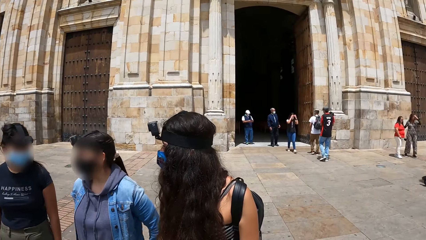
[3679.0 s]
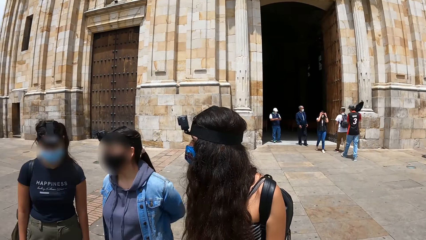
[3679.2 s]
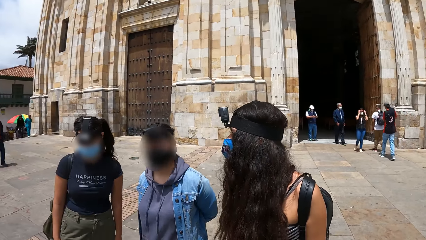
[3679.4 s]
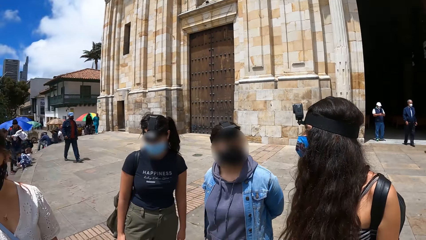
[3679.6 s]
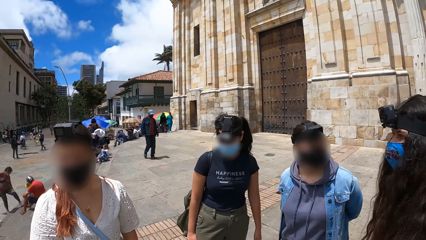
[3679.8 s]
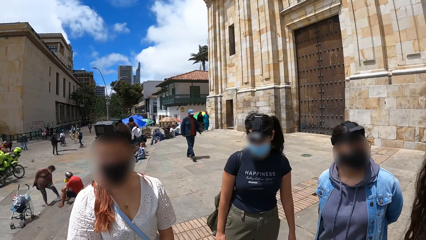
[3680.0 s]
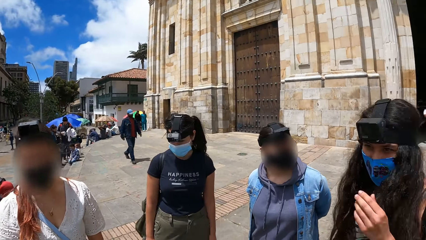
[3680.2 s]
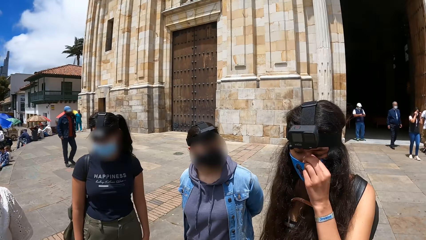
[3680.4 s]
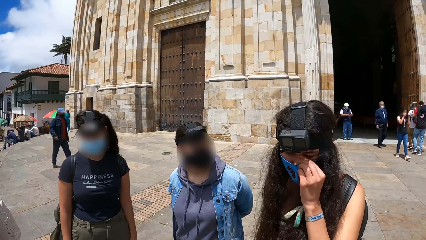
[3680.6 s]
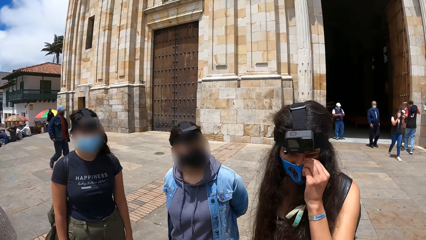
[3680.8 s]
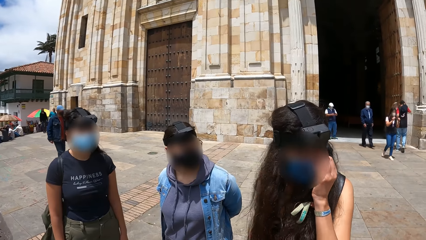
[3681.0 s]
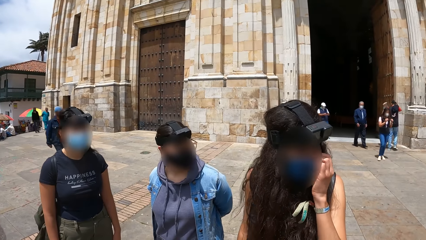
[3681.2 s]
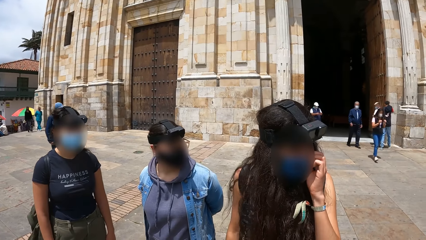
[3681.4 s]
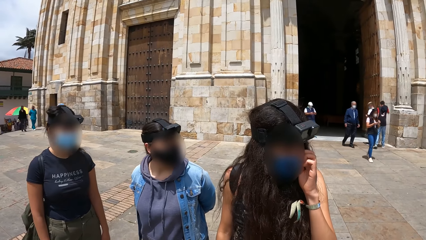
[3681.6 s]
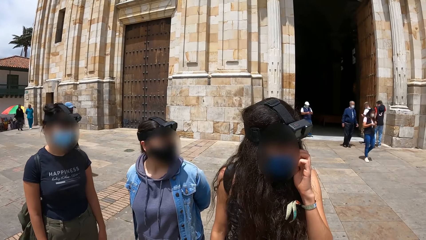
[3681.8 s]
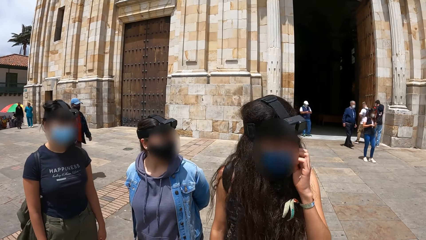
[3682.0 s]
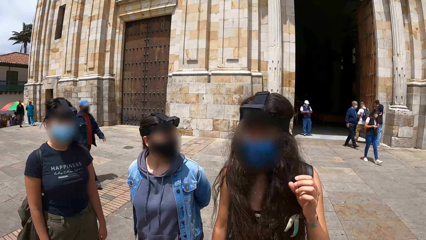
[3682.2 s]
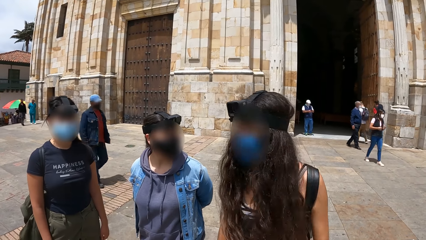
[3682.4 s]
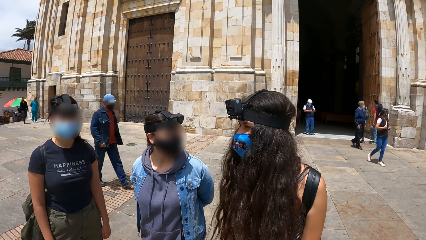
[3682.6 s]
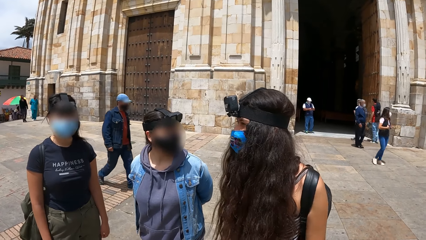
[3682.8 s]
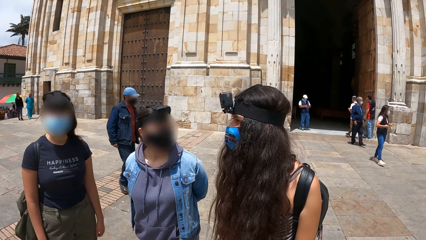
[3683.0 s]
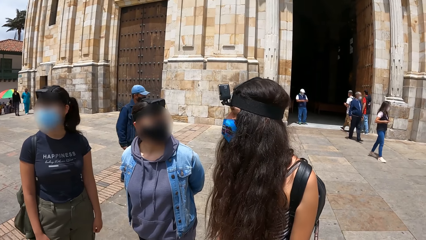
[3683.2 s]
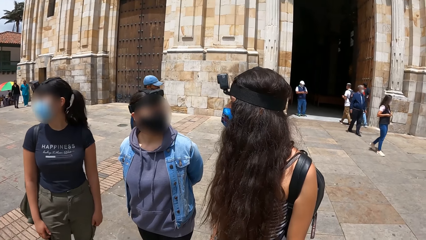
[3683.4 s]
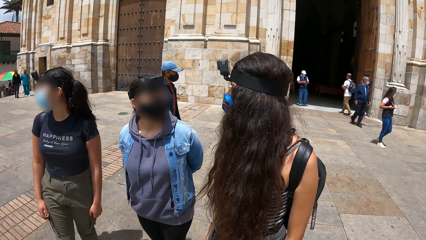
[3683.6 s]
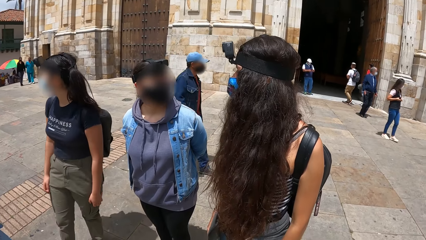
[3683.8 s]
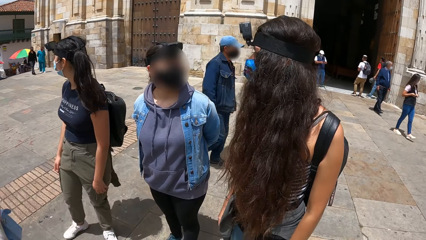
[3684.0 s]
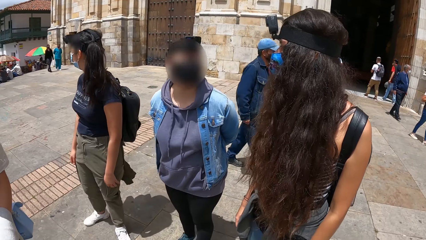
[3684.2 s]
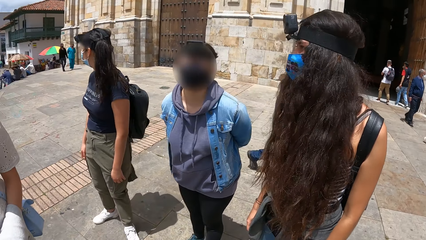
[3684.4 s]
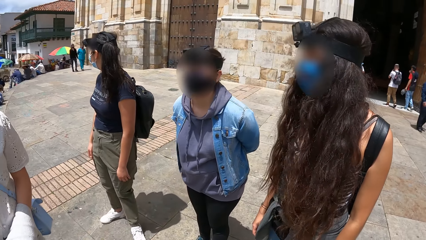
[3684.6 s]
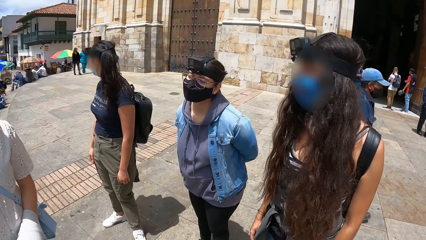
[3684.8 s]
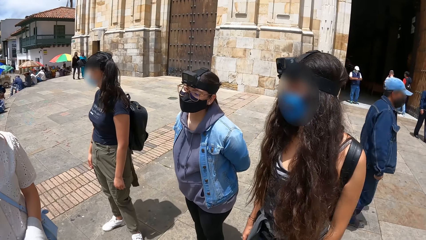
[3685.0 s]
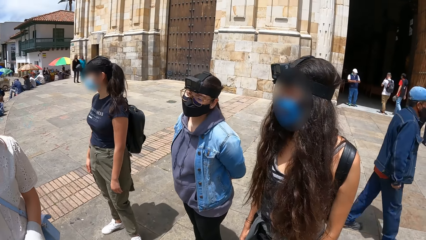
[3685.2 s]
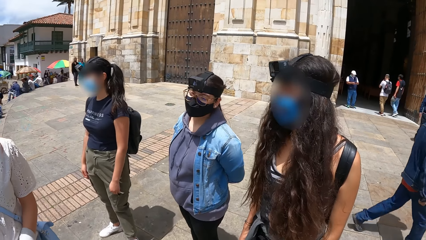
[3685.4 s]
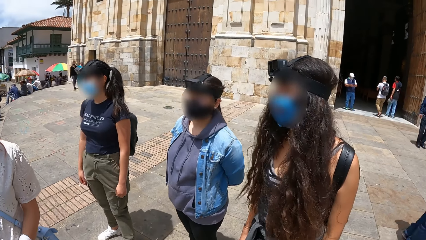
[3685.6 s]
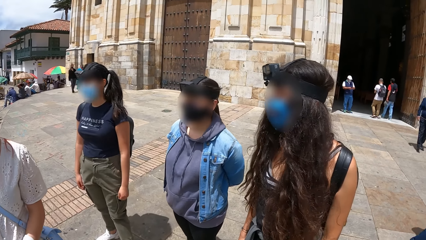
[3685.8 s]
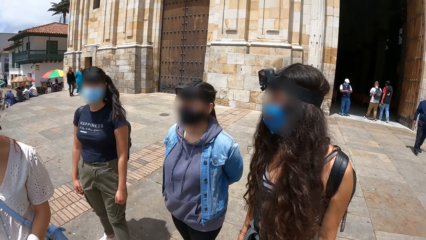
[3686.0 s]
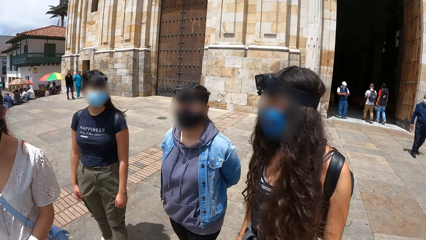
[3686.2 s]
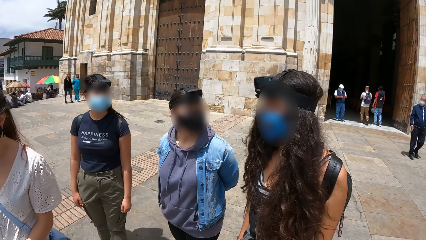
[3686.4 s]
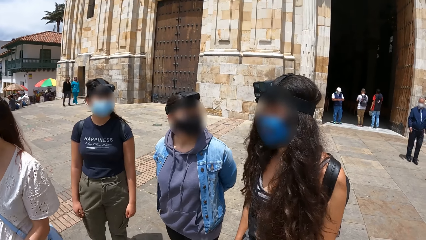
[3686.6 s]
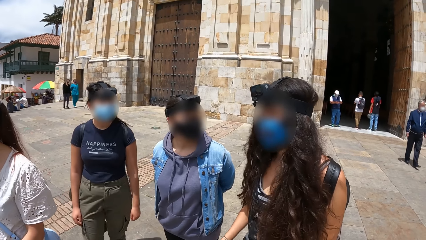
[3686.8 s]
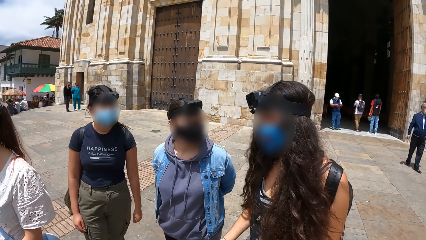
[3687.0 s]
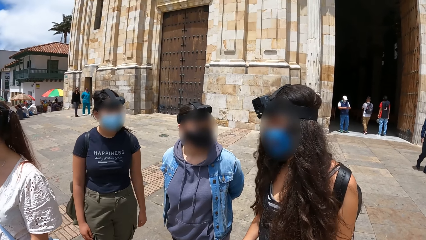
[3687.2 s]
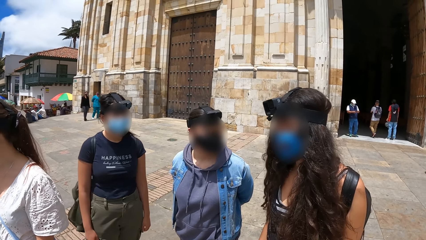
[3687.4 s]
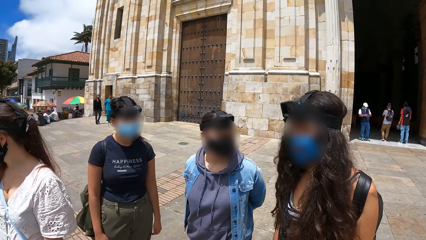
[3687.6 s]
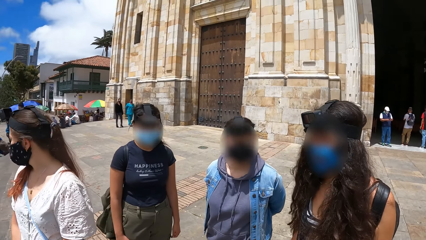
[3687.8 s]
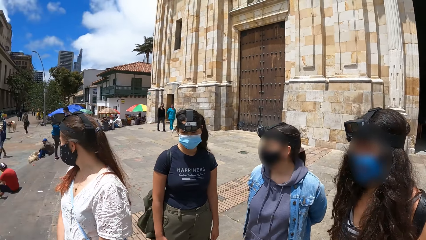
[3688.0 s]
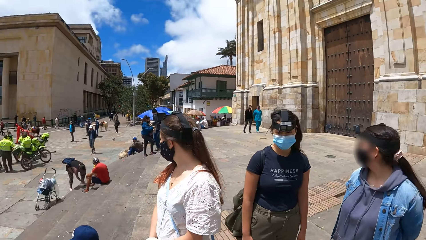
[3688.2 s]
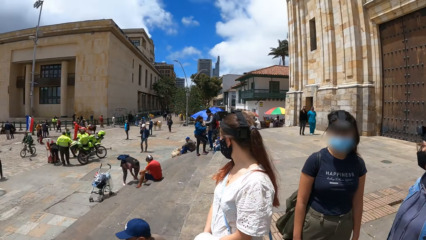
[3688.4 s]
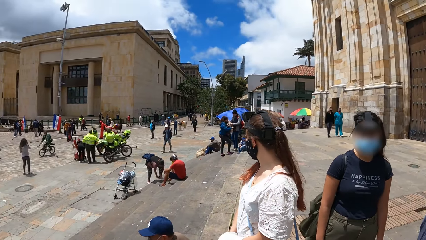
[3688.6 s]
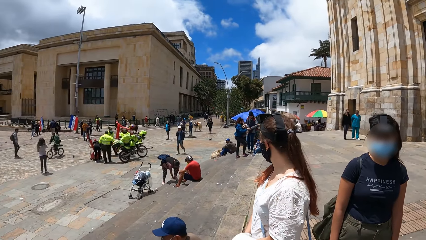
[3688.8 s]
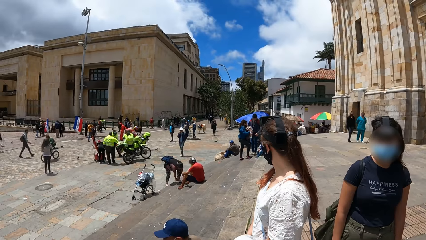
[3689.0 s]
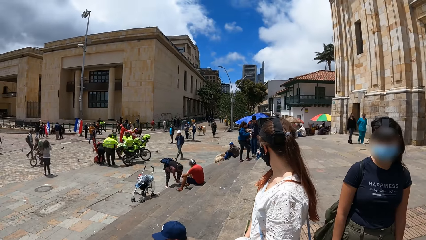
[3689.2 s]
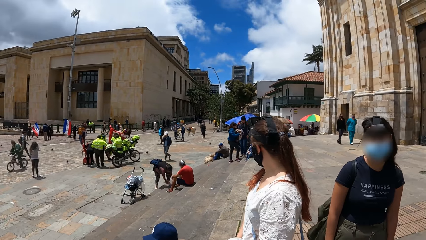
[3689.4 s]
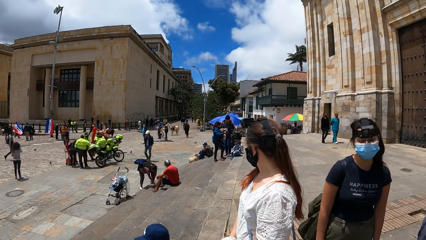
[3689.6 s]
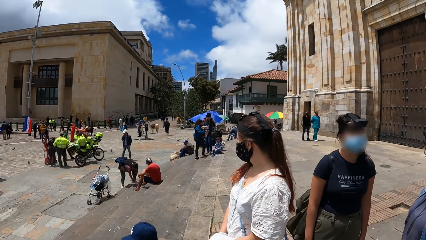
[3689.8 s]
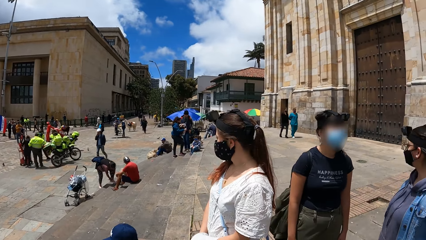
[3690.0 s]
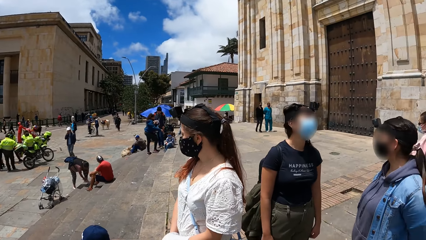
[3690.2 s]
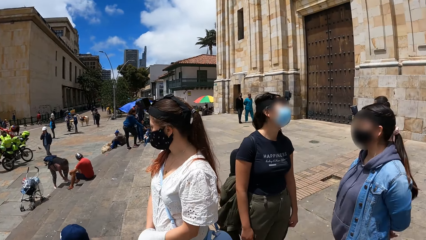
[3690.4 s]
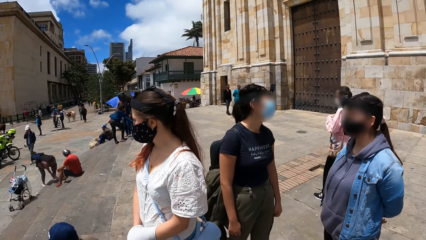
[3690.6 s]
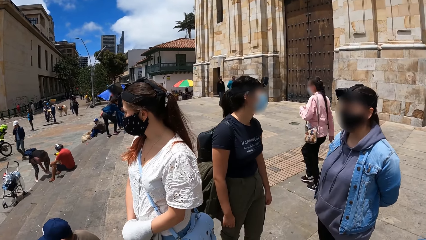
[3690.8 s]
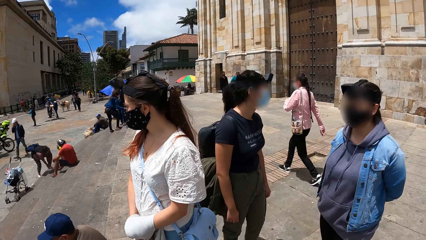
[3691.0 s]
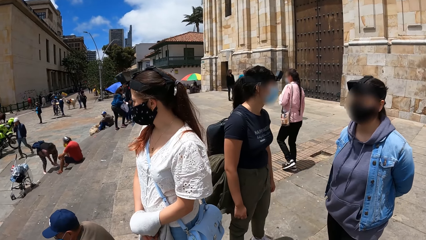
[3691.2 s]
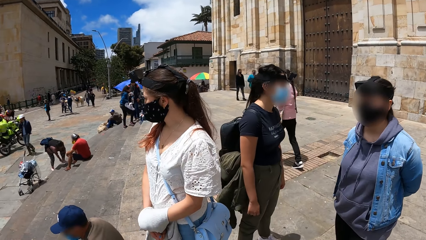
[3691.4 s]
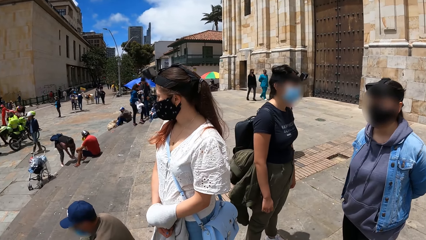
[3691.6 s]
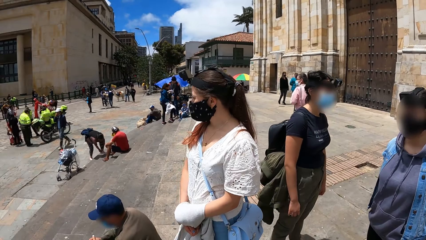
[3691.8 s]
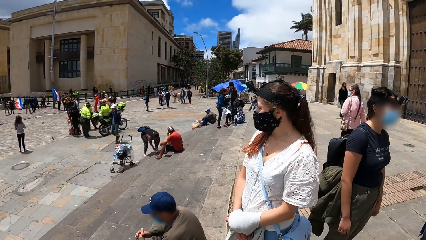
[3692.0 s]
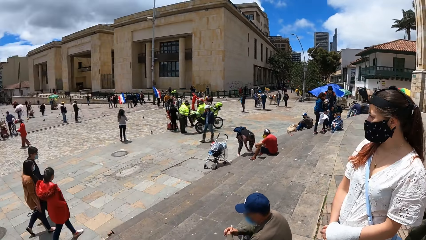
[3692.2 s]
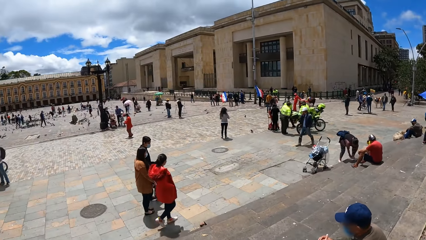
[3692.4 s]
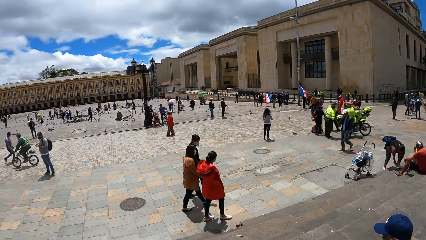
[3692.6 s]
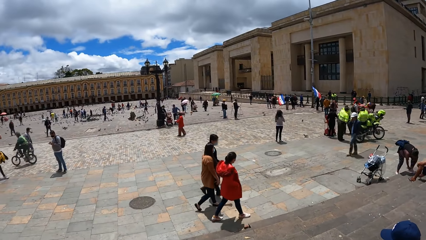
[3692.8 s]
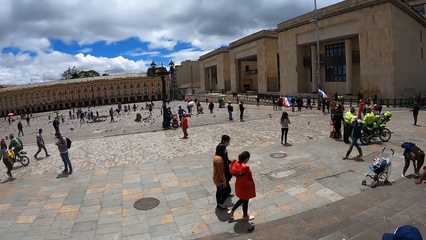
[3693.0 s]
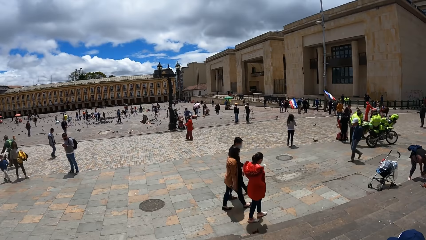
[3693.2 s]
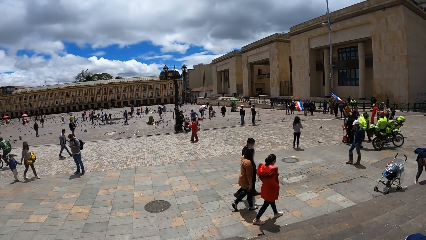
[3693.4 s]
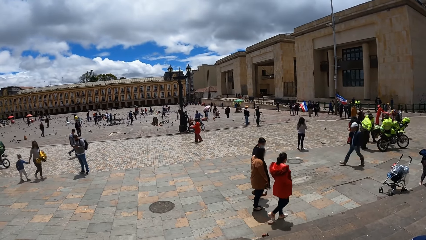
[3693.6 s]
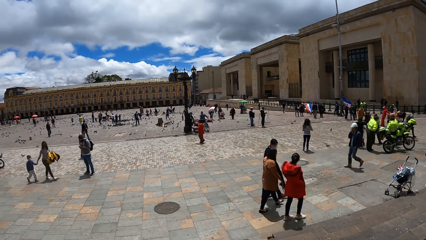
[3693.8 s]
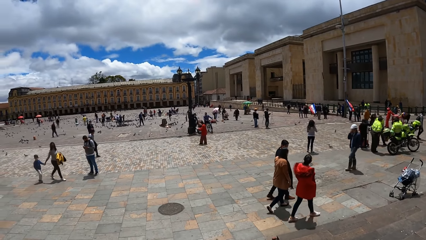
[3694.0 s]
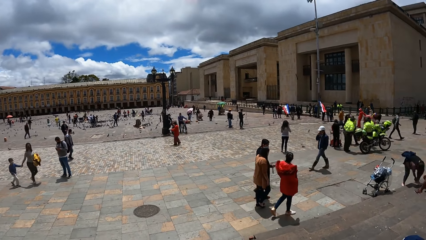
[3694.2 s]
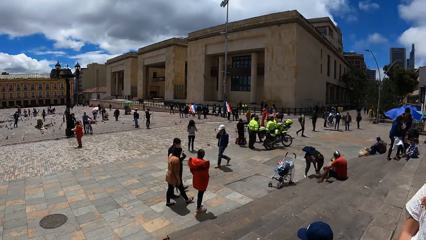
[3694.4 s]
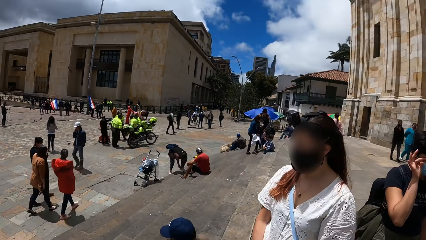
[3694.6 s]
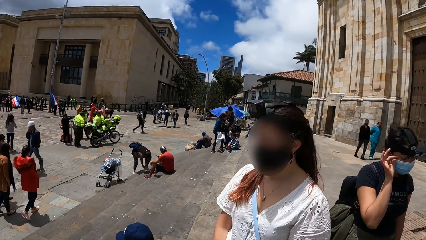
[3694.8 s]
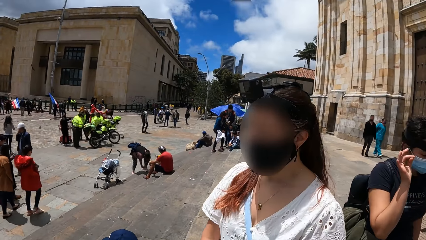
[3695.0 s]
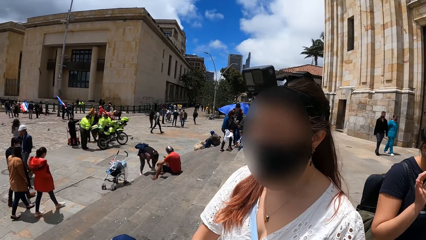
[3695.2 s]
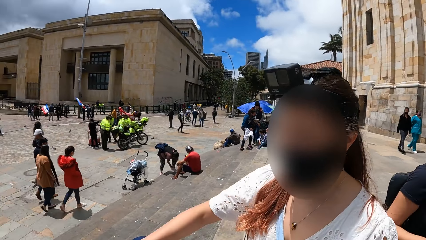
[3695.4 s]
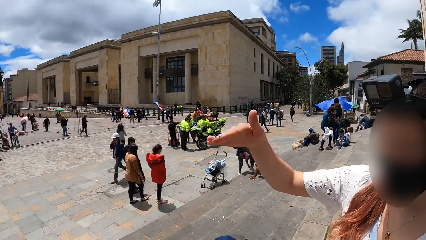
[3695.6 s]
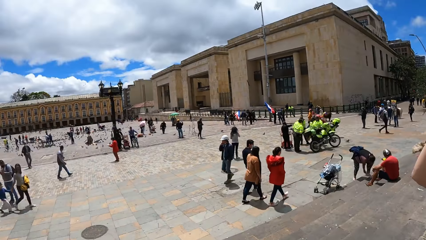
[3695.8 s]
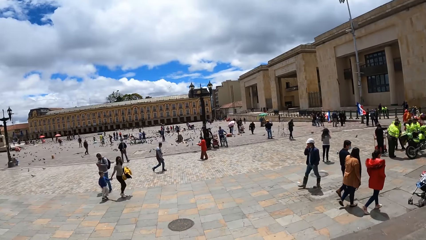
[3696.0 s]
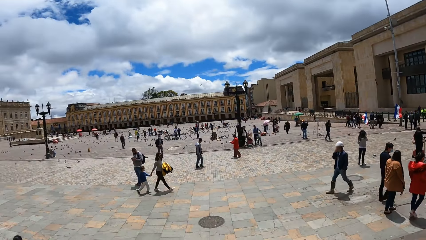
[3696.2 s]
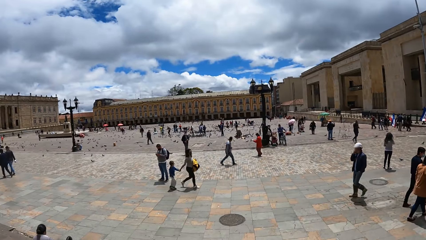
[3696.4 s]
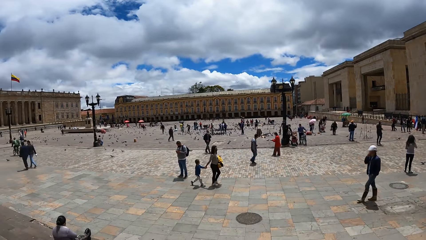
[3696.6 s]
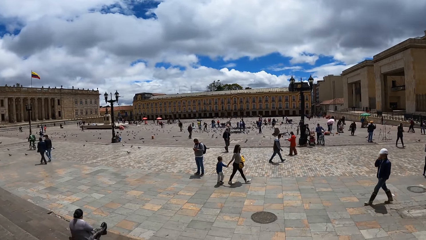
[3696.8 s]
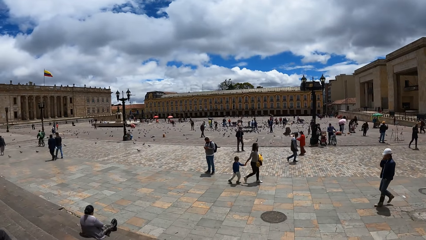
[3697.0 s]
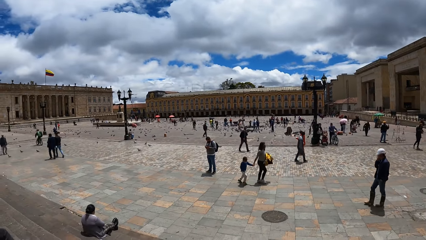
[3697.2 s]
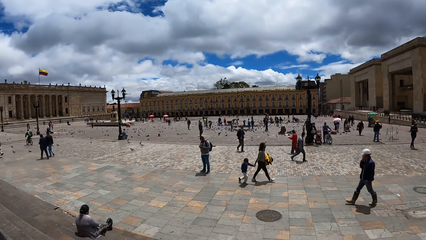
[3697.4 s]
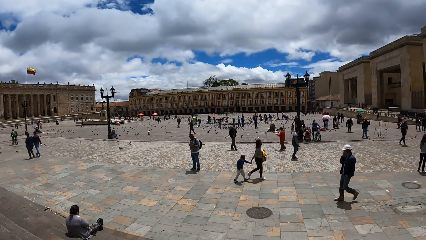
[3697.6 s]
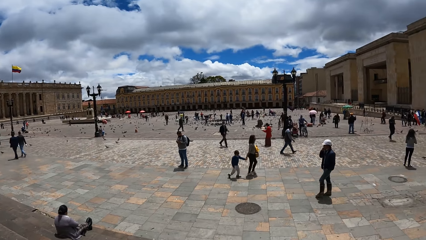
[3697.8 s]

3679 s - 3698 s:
The woman moves her left hand to her back. Another woman touches her nose with her left hand. A person adjusts a mask. Another person turns around. The camera wearer turns around. A third woman places her right hand over her eyes.
